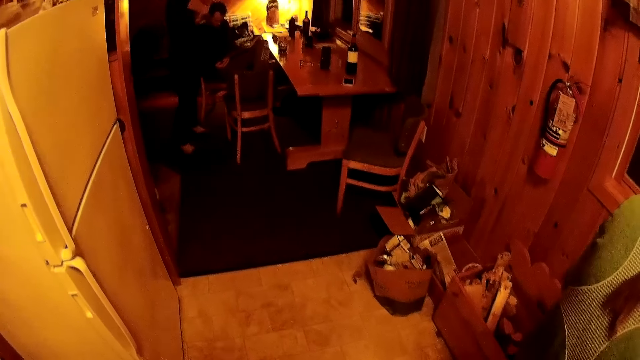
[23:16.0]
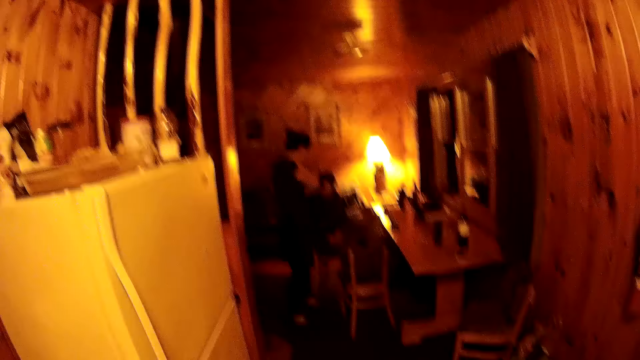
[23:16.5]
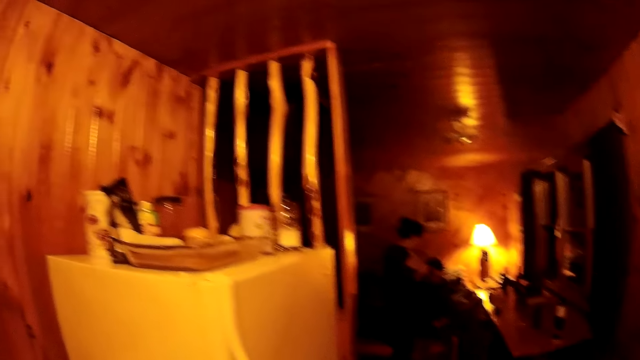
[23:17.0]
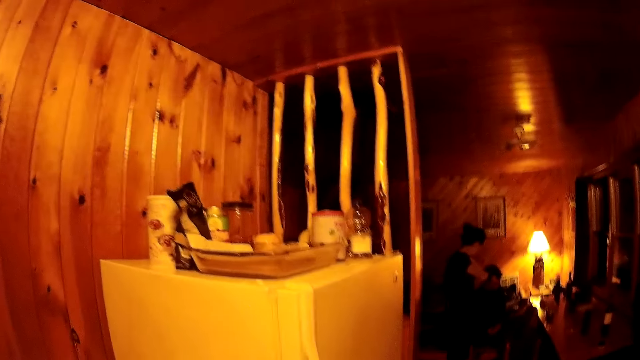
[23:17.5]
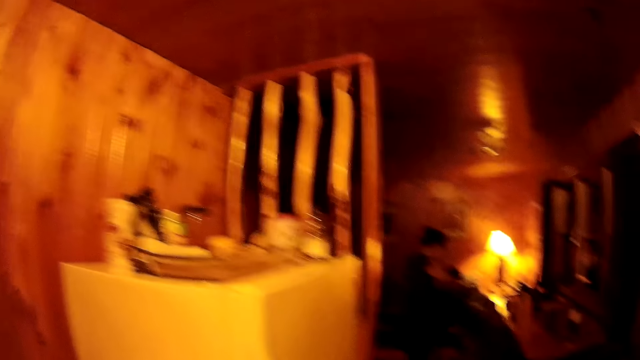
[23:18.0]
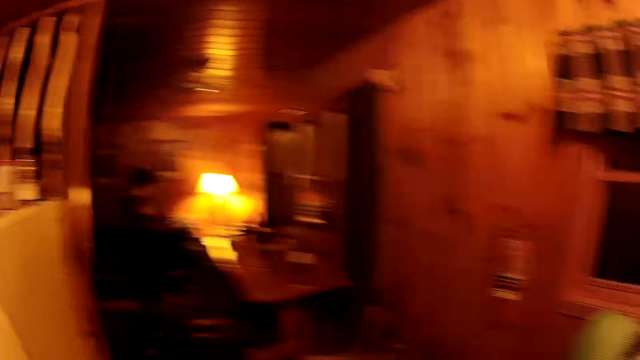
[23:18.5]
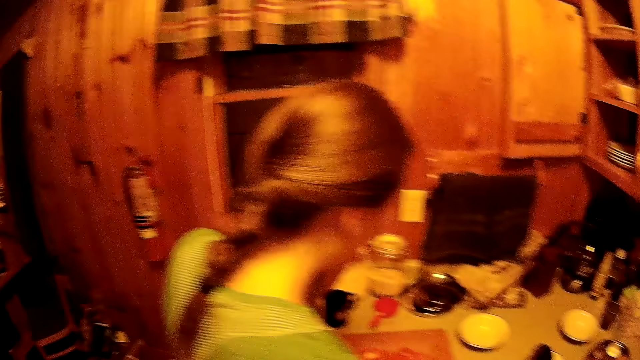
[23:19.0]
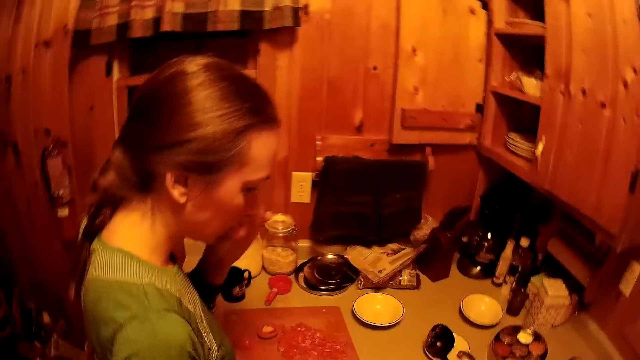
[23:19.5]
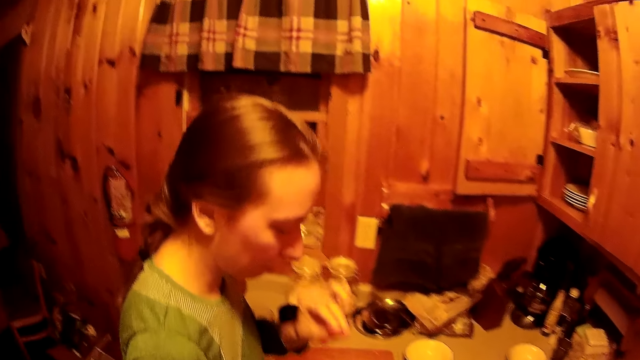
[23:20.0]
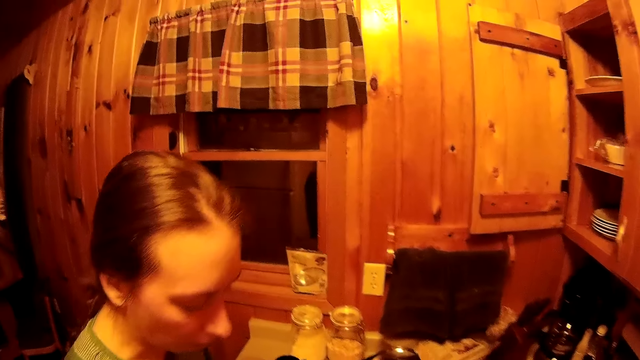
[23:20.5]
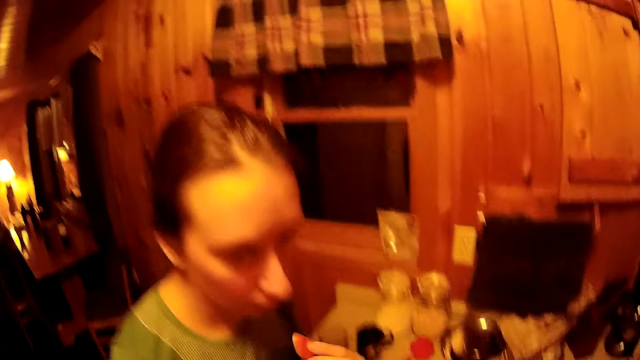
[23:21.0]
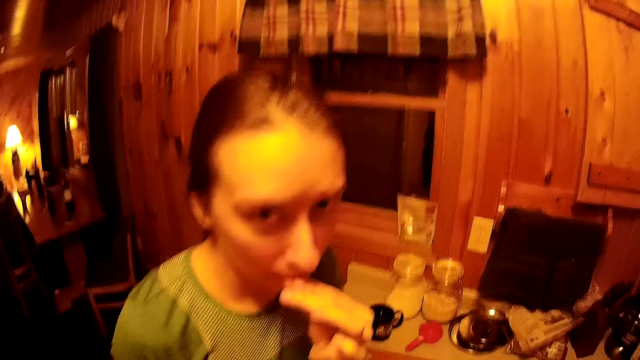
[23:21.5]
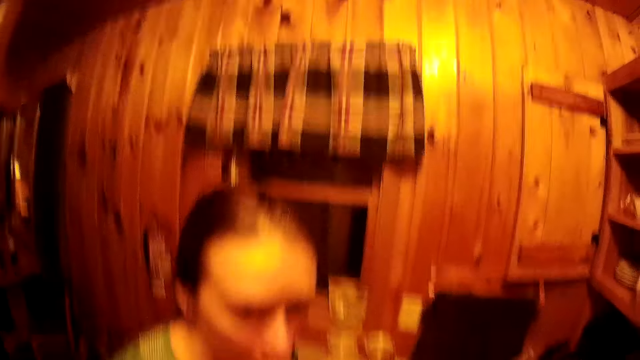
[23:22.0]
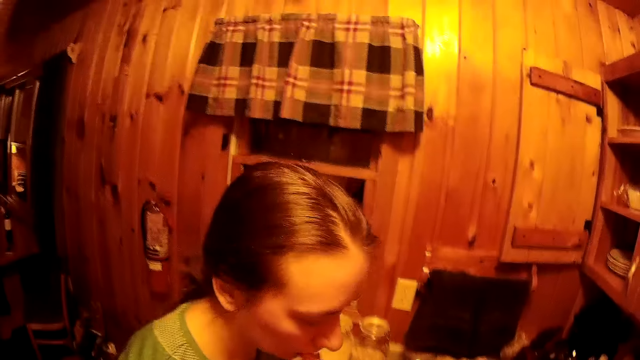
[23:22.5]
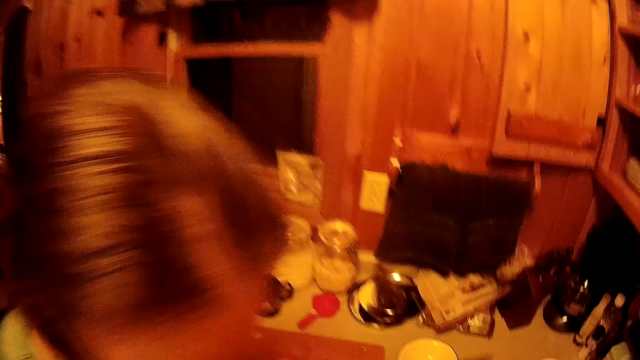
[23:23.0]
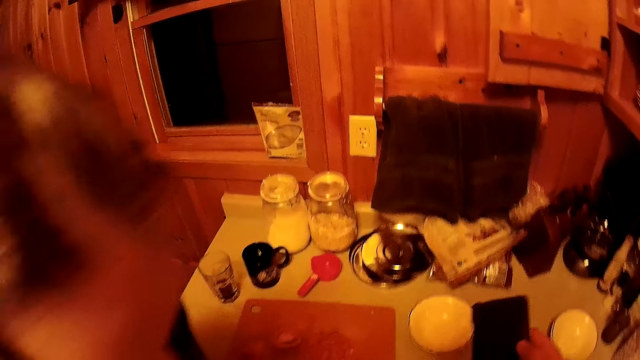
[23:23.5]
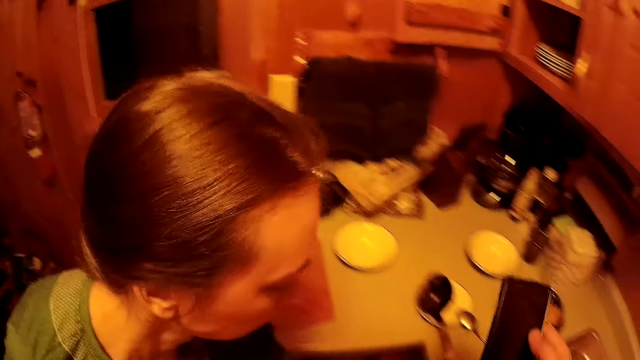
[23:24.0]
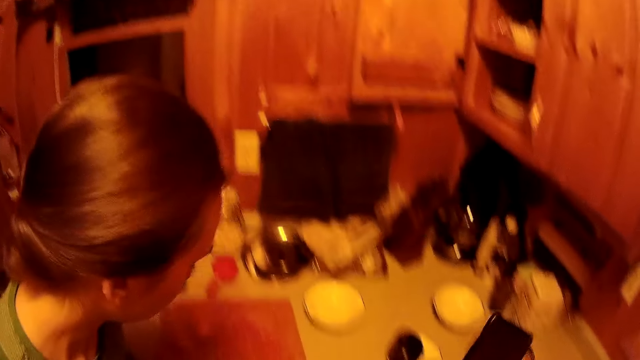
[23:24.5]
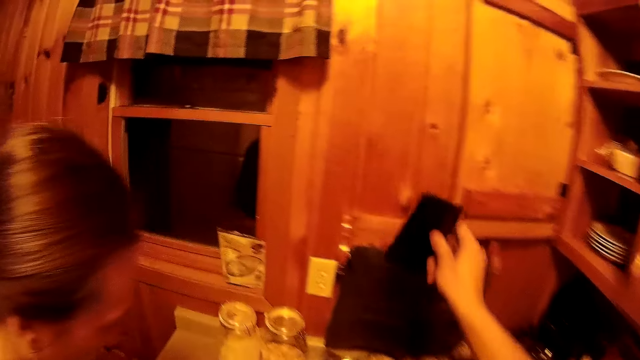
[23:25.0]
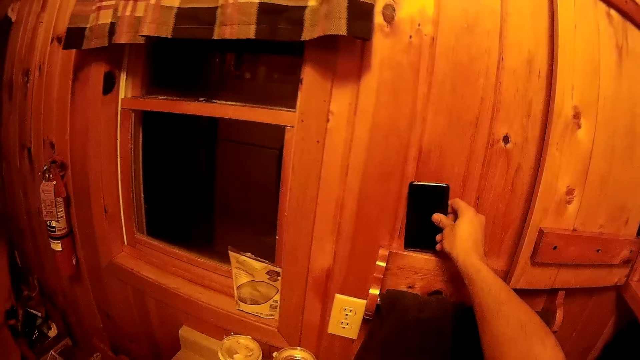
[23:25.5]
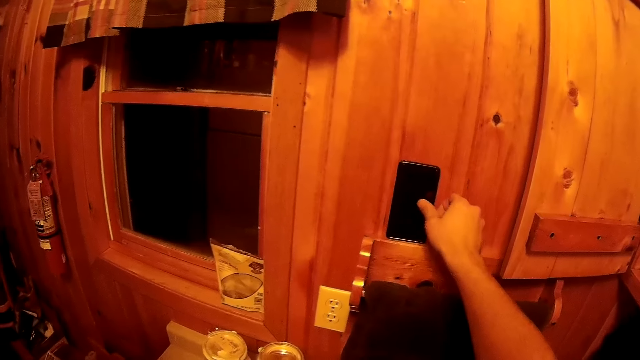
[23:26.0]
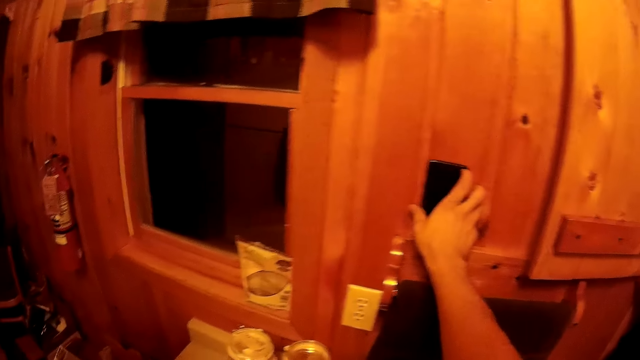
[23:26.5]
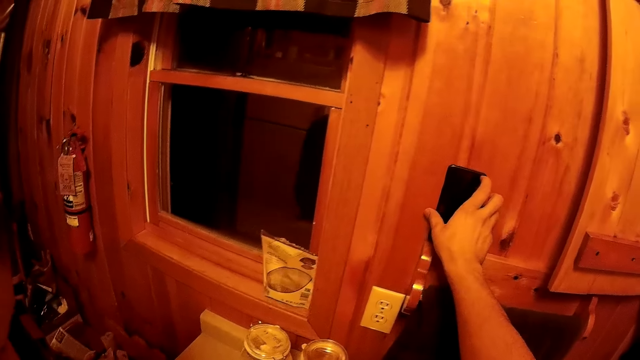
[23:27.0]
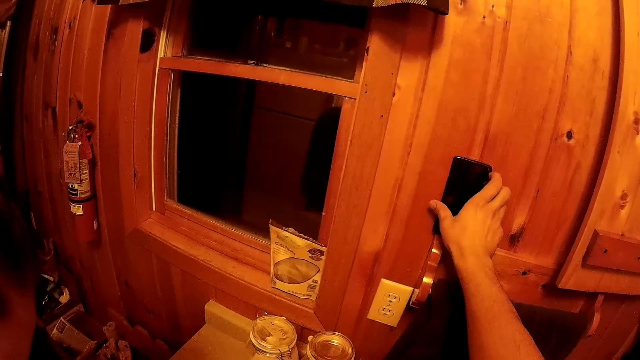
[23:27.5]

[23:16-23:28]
The camera wearer looks at the items on top of the fridge. They walk around the room. They turn around. They look at a woman. The woman eats something. The camera wearer holds a phone on the hand. They pick up the phone. They place the phone on the wall.

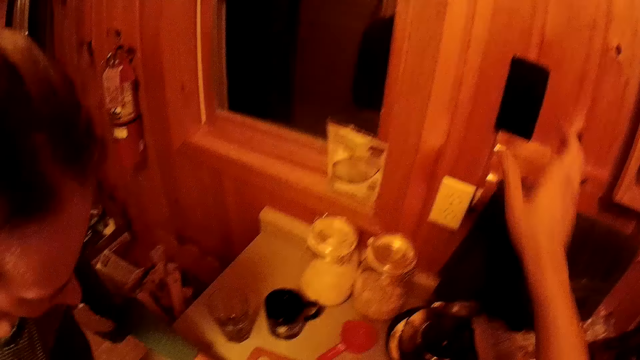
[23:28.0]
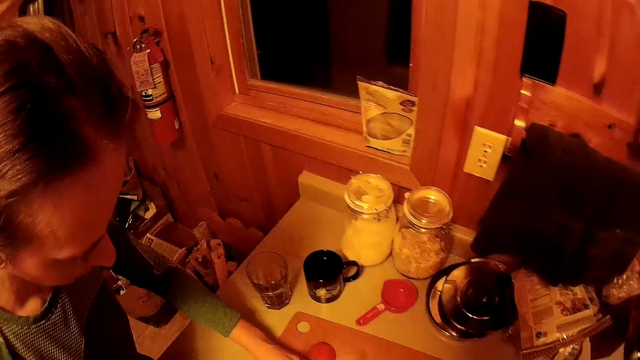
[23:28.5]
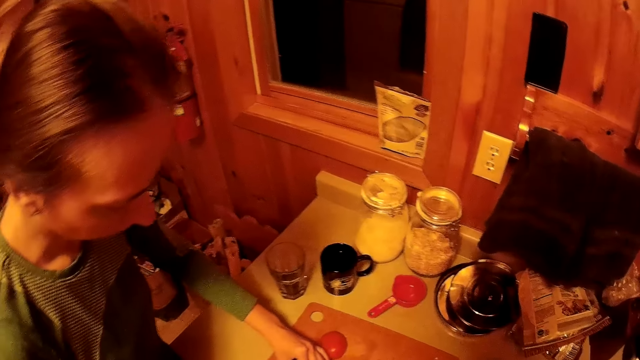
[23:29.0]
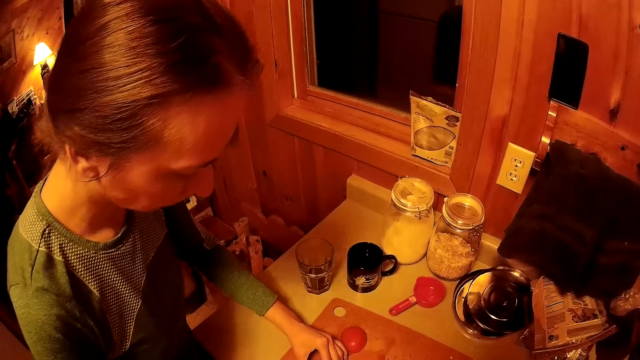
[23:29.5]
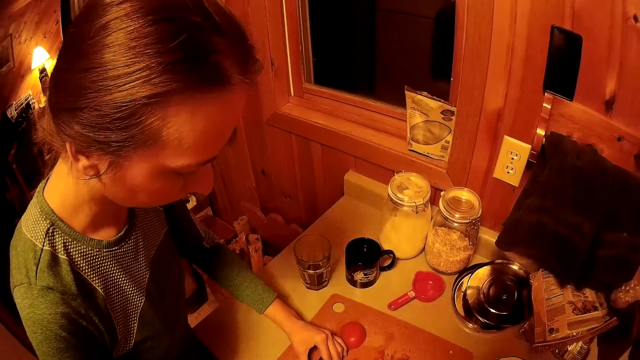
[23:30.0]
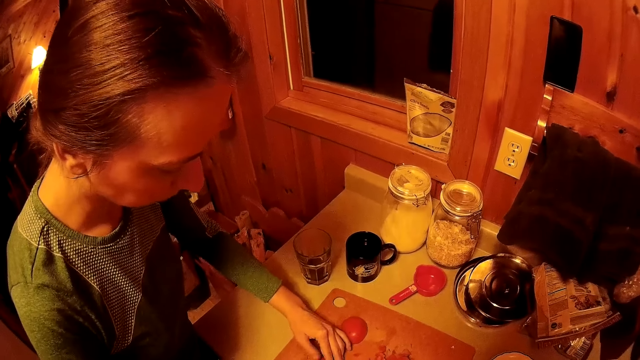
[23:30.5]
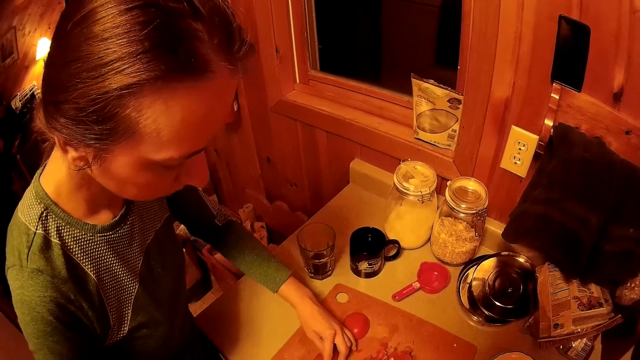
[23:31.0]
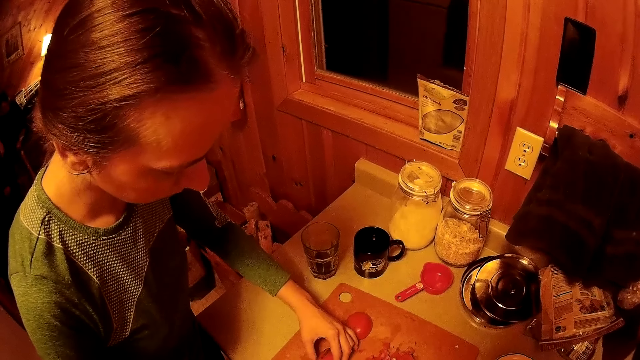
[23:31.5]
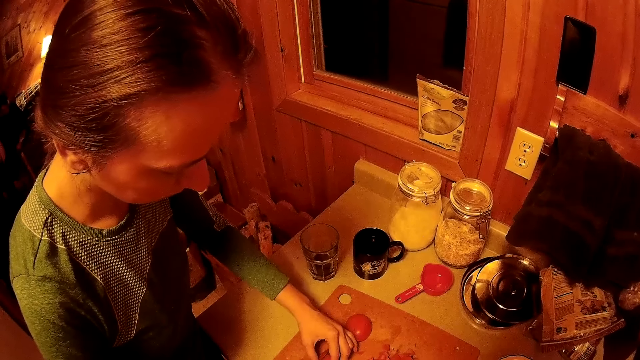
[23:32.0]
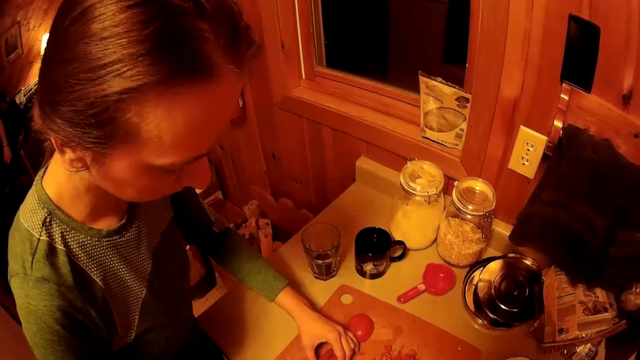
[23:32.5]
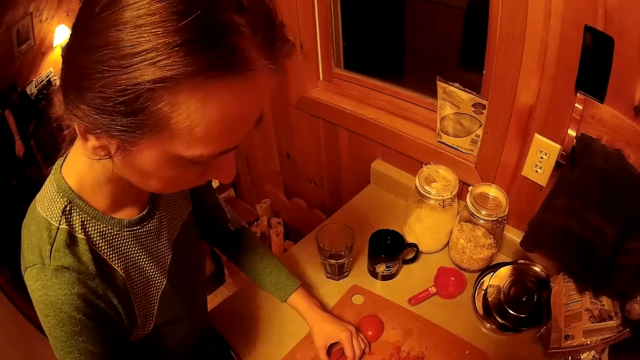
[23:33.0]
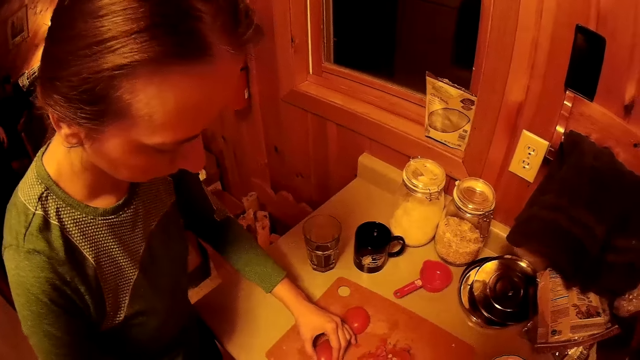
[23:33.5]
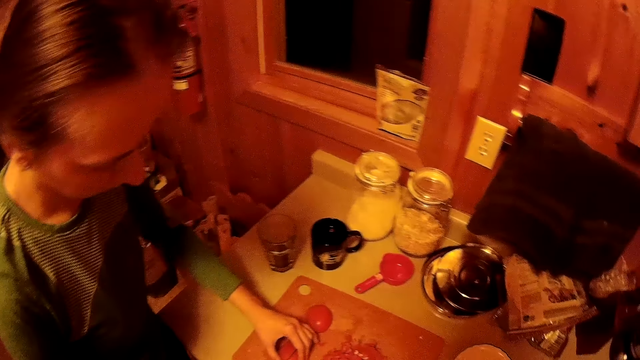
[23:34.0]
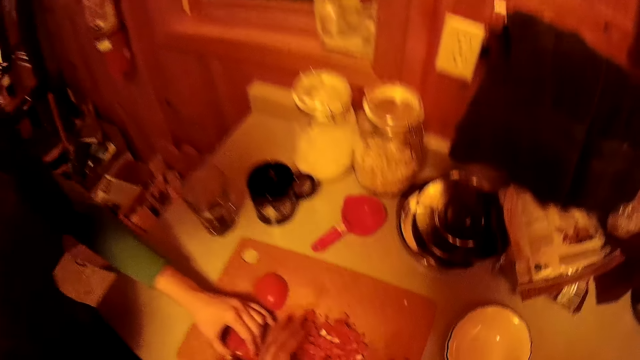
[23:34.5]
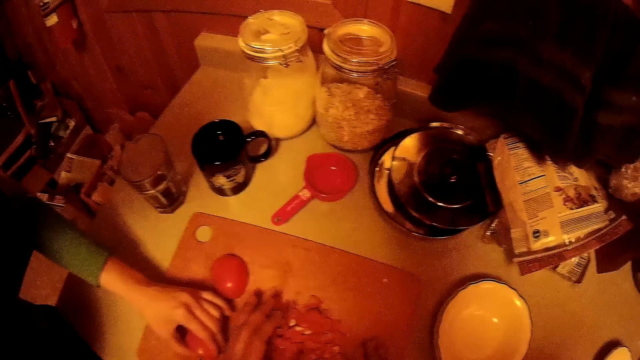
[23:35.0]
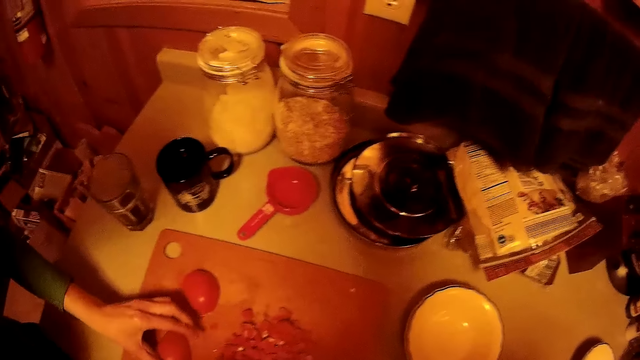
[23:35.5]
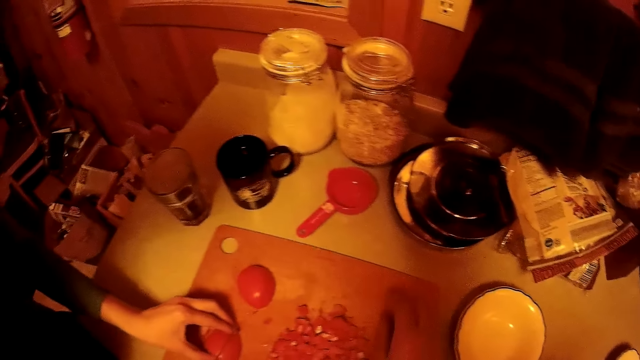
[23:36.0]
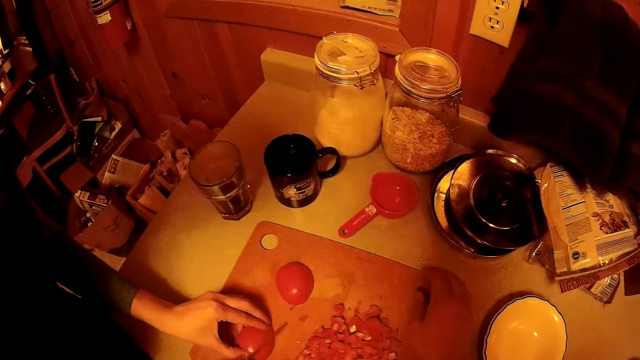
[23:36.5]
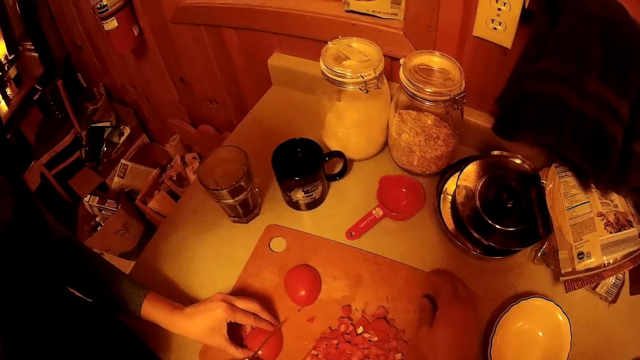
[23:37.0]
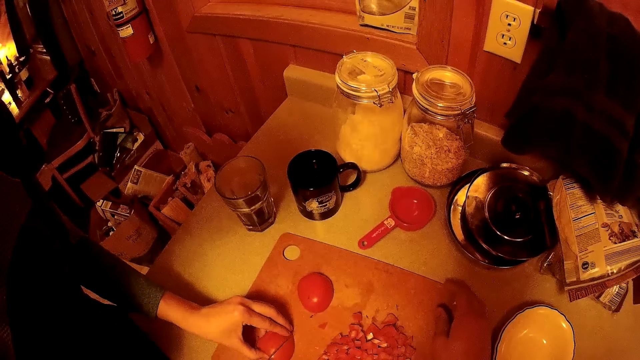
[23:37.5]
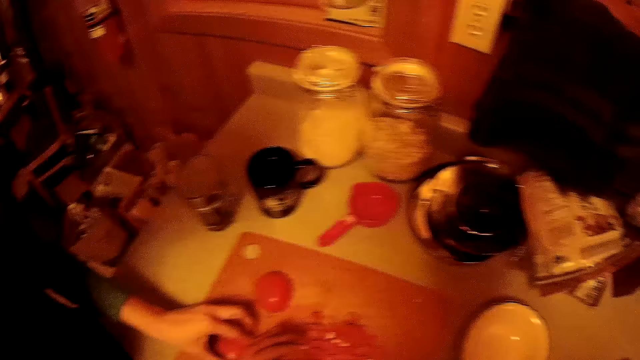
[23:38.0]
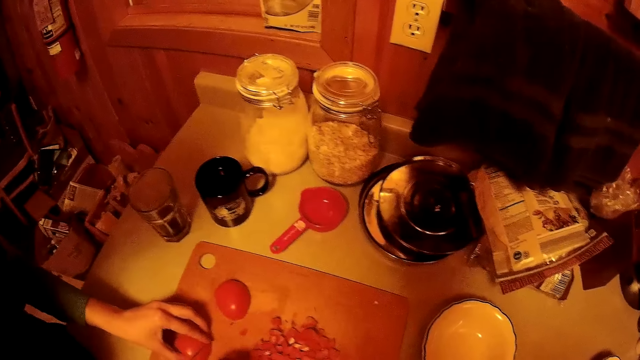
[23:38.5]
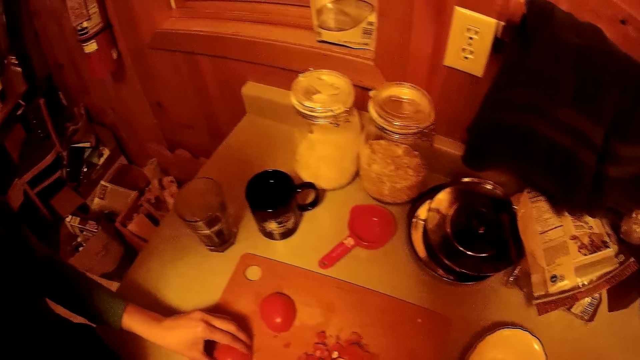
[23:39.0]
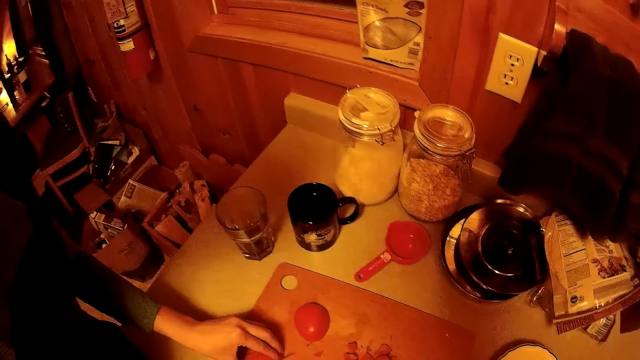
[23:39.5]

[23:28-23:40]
The camera wearer looks at the kitchen worktop. A woman chops the tomatoes. The camera wearer moves the tomatoes on the chopping board. They touch the chopping board. They move the hands on the chopping board.
